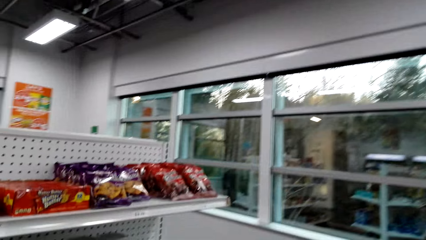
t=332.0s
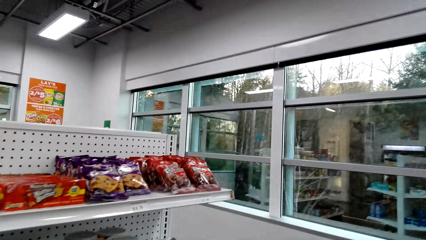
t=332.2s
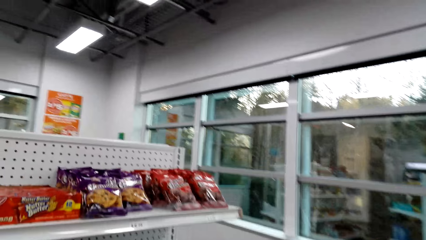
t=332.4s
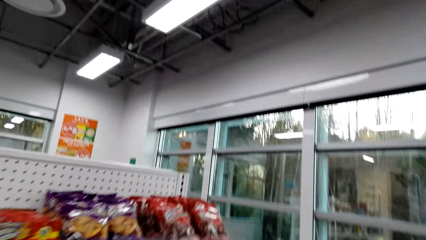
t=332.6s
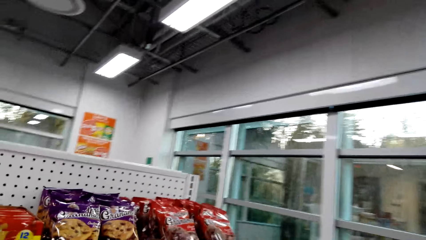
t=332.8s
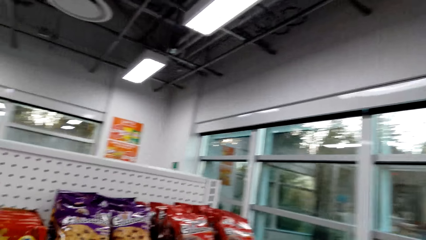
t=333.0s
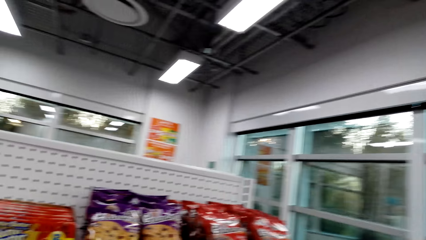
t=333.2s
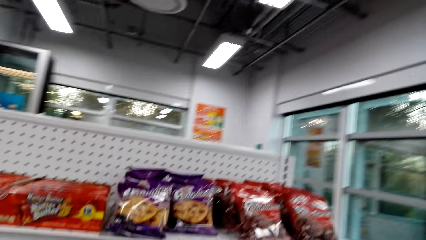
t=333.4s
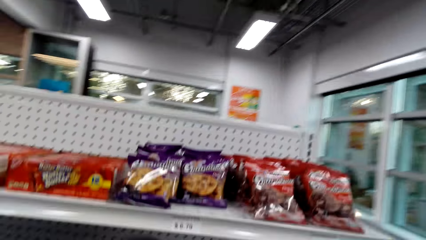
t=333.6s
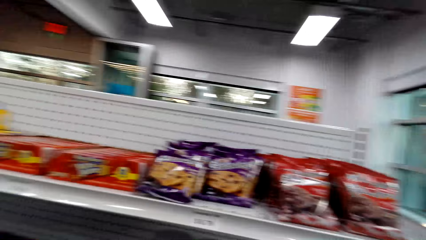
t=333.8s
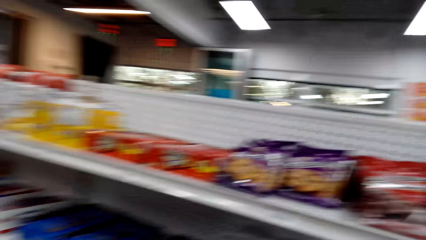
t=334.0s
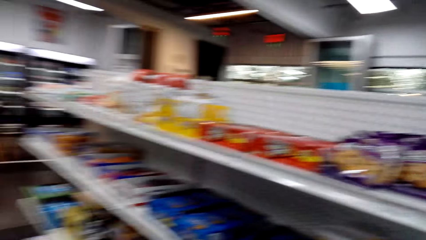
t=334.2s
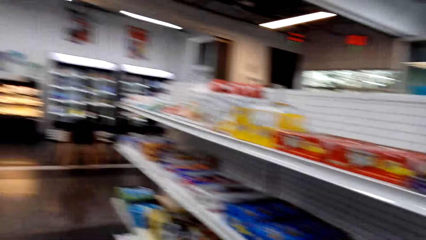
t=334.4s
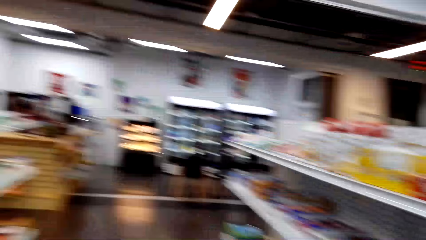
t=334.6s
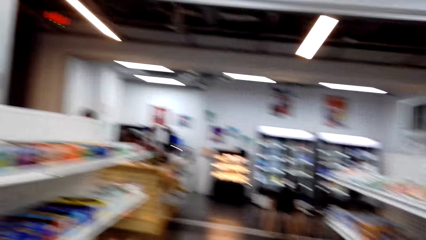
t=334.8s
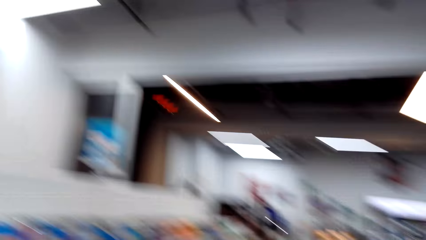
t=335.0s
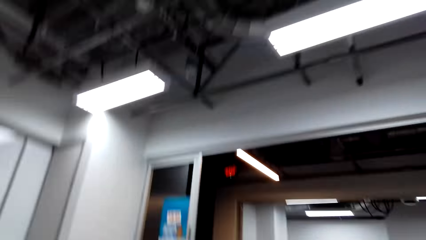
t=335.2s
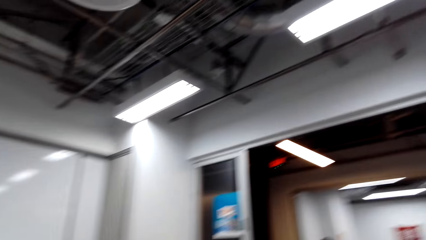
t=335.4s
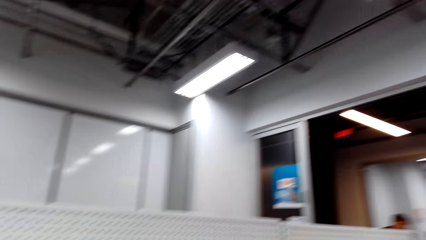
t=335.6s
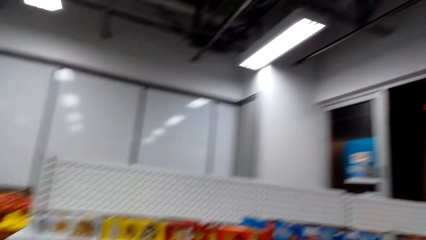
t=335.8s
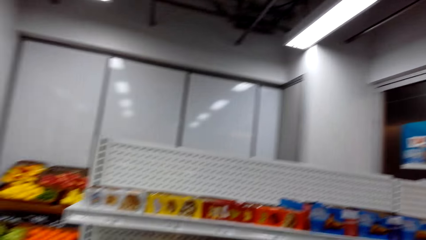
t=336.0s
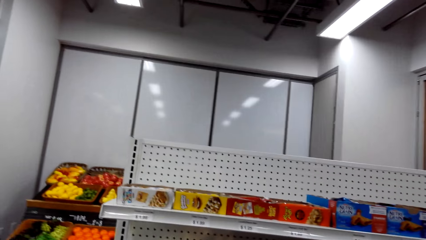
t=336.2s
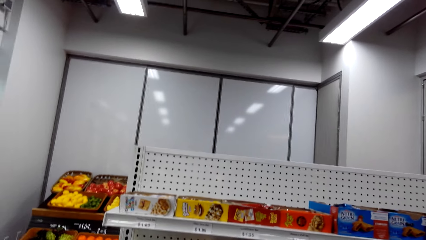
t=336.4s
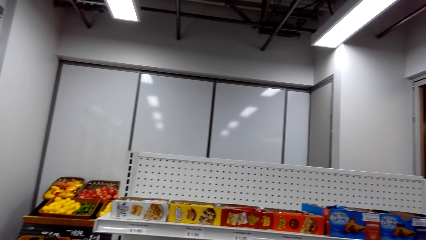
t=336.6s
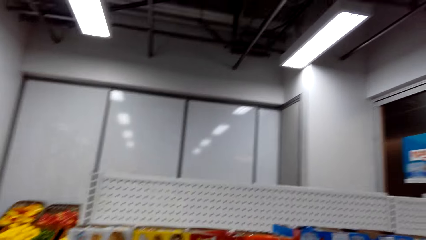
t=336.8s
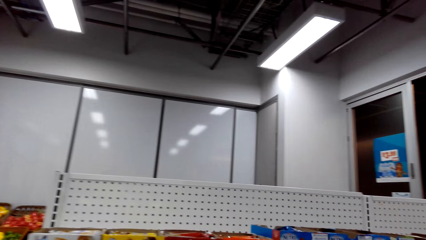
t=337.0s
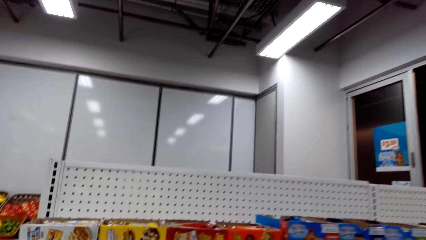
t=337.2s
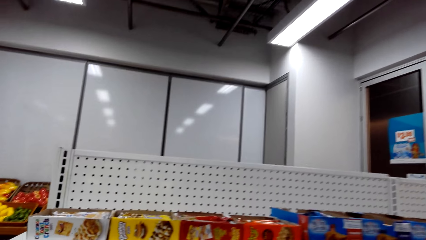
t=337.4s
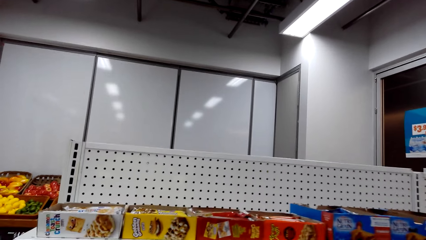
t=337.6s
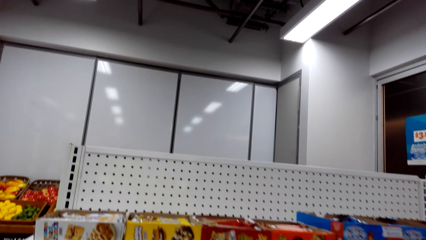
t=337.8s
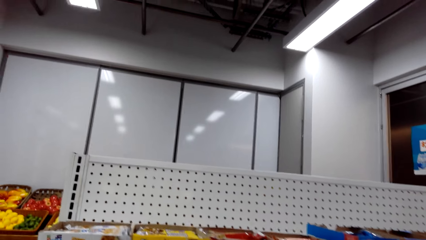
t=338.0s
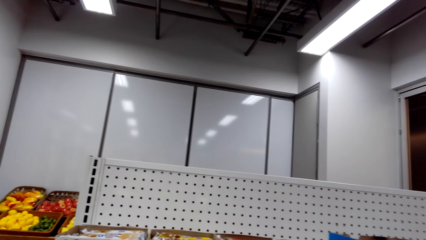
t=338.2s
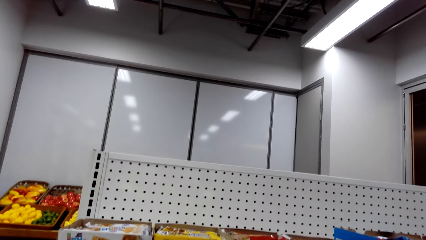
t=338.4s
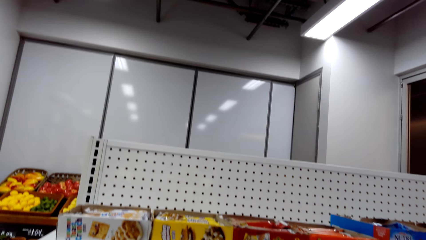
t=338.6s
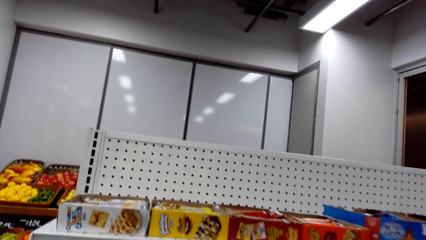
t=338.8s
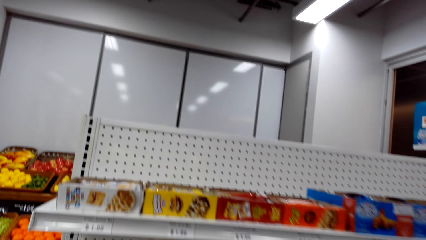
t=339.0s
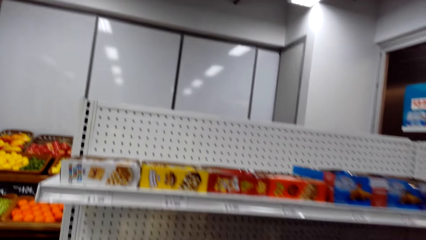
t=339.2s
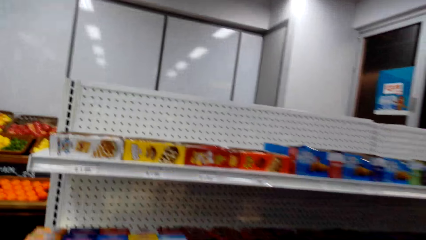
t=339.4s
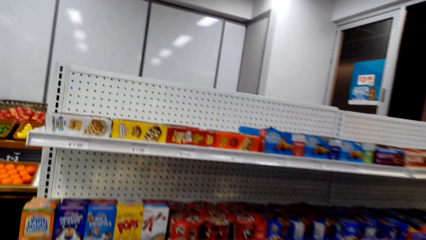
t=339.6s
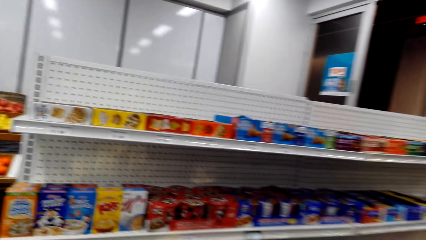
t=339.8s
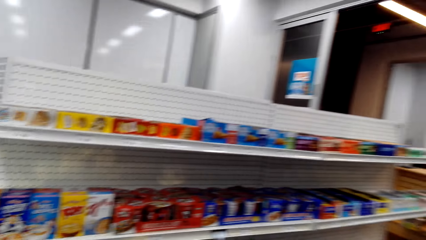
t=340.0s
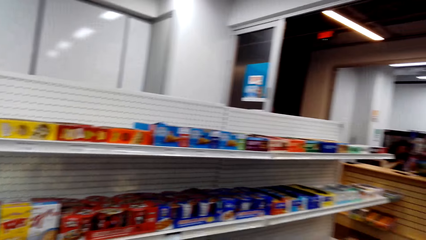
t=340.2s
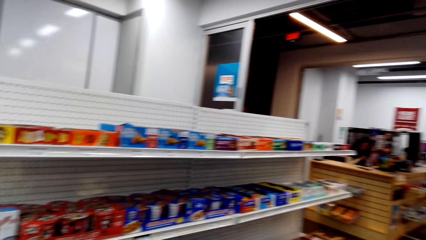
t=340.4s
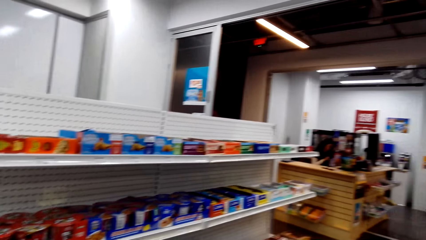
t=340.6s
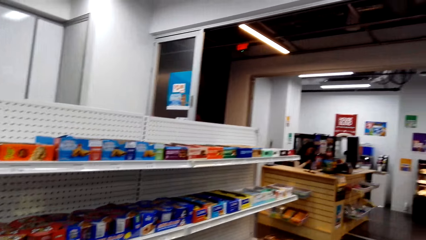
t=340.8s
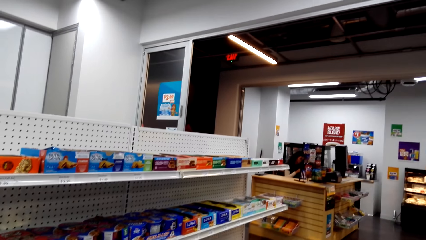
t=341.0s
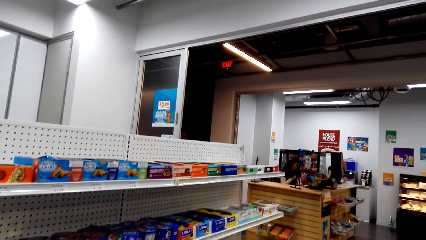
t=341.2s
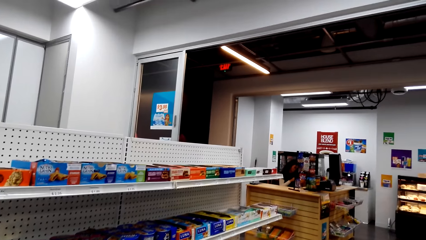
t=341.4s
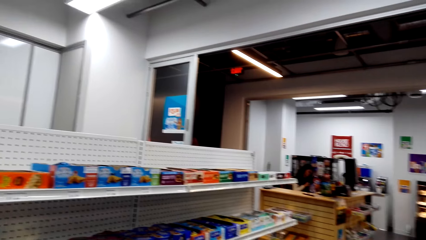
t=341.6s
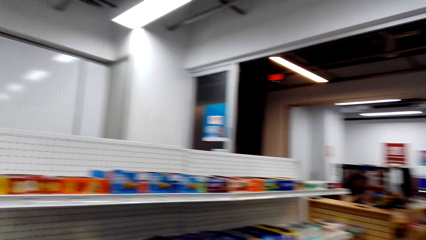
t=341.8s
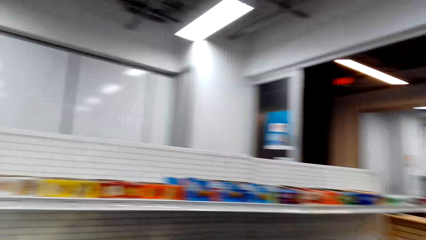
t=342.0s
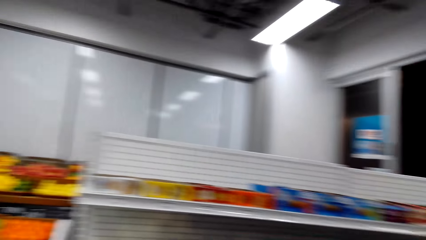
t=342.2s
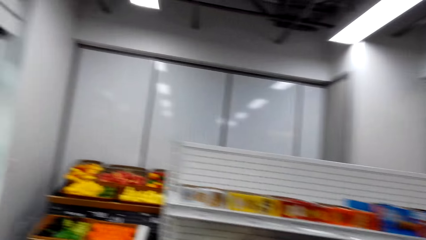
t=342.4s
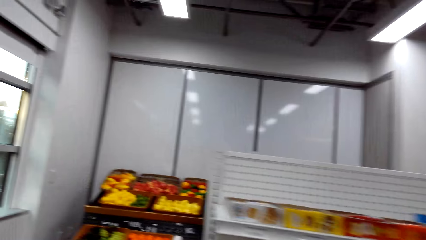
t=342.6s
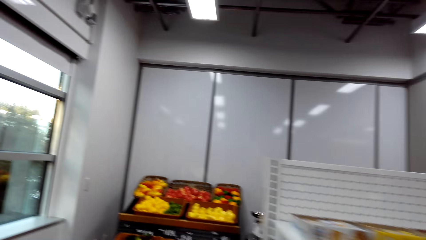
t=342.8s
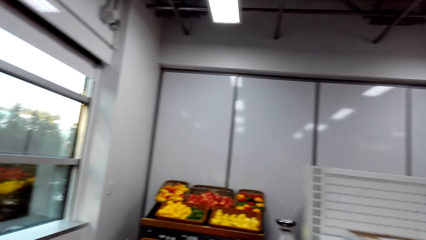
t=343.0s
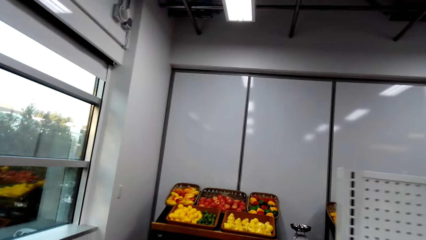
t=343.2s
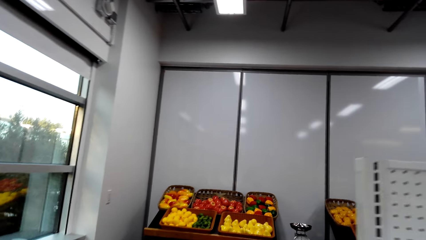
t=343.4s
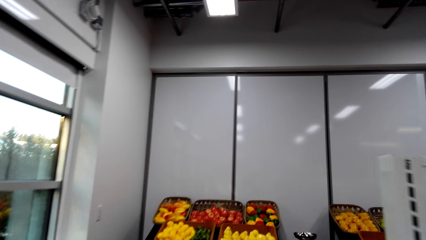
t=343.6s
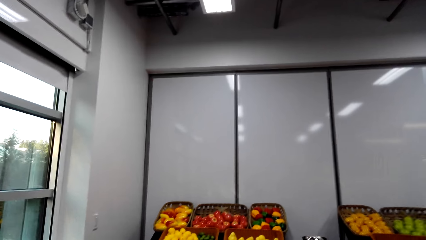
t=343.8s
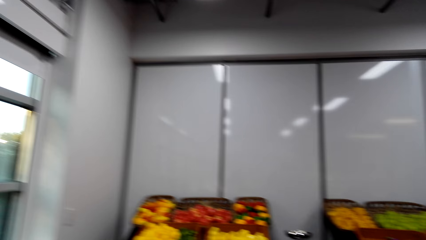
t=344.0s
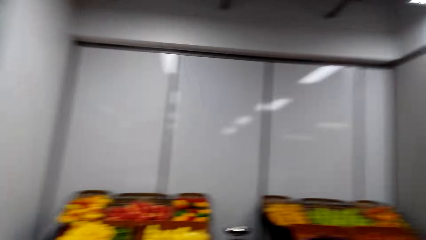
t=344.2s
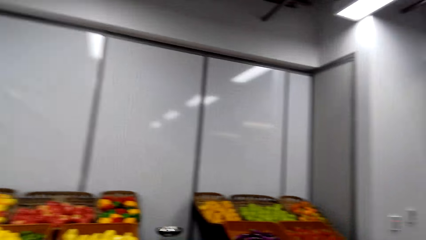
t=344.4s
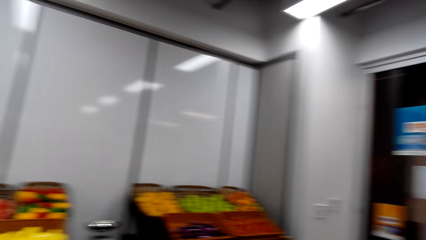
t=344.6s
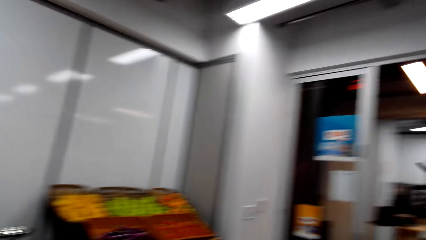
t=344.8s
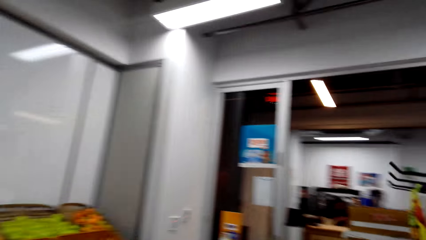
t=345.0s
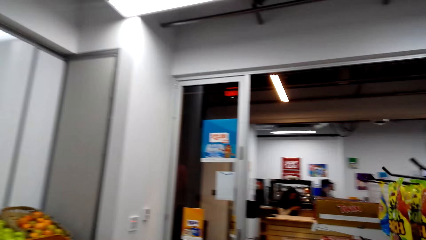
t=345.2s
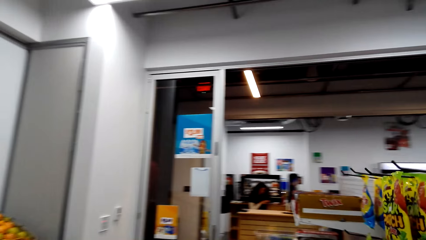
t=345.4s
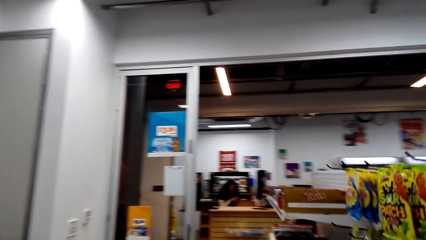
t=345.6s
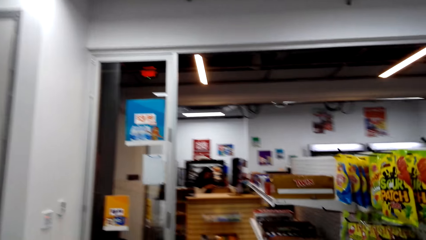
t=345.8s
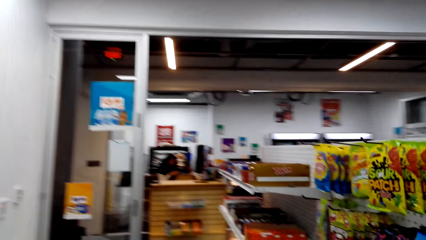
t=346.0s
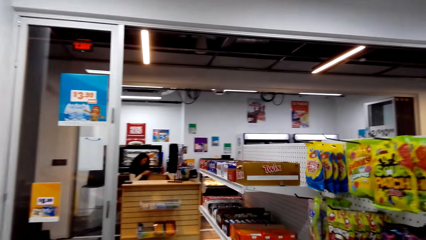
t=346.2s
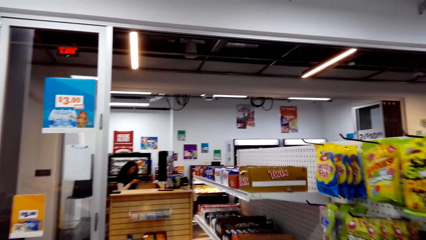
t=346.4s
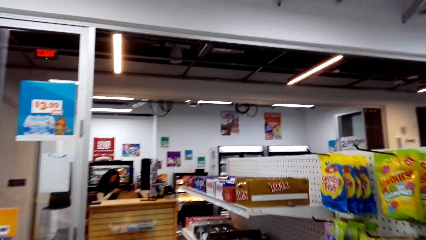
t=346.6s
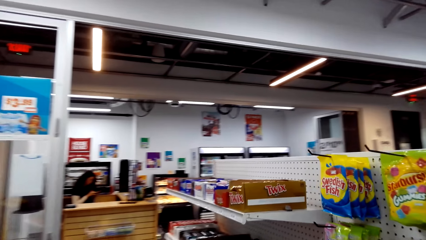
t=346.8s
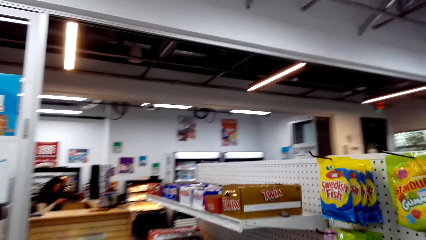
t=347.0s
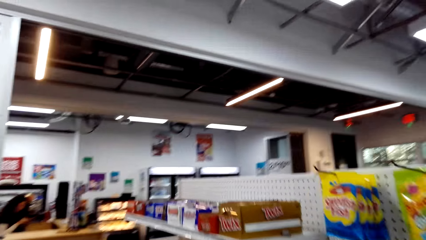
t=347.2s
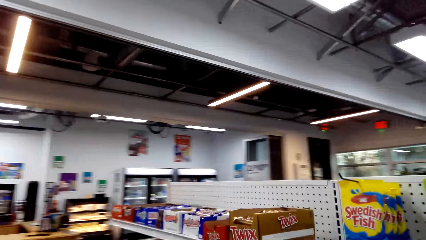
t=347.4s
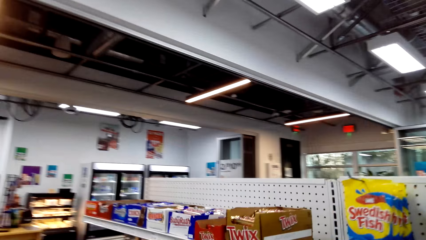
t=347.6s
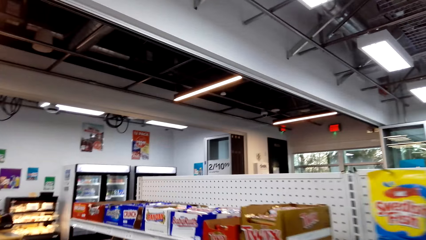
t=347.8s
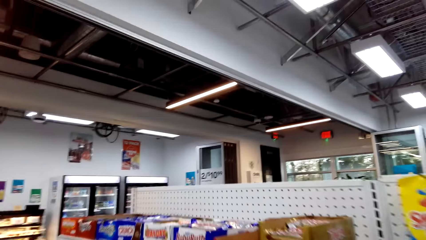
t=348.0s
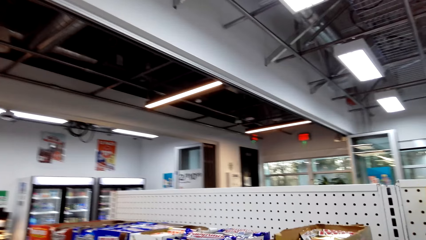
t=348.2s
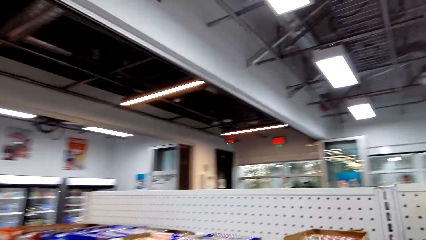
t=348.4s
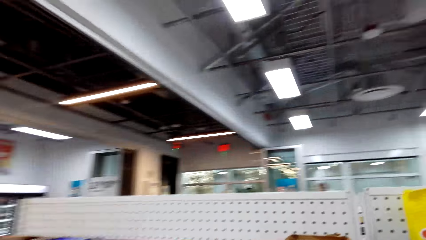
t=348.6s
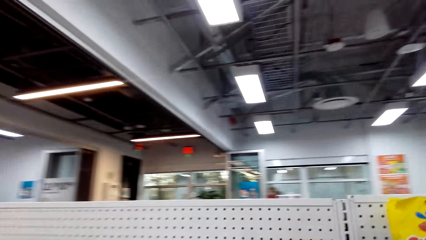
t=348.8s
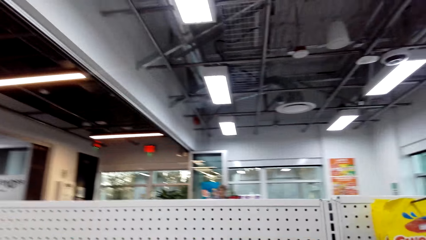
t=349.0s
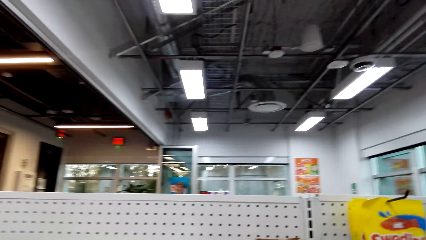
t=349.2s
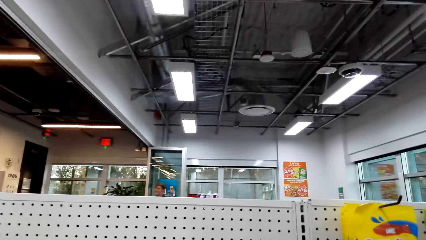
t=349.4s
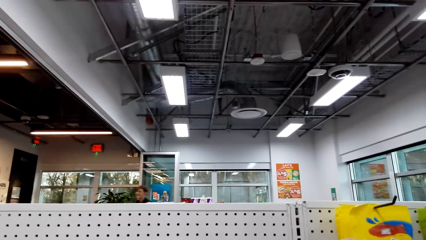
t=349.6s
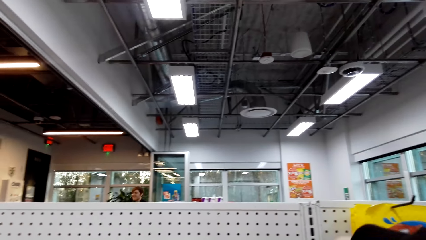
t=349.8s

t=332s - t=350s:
The camera wearer walks in the room. They turn around. They walk around the supermarket. They pick an item from the shelf. A woman sits at the counter. The camera wearer walks towards the vegetables and fruits. They turn around. They converse.
